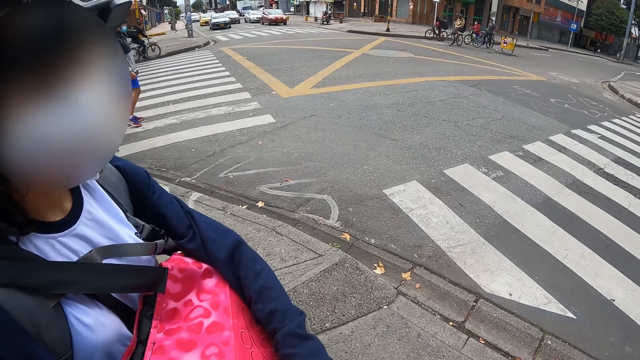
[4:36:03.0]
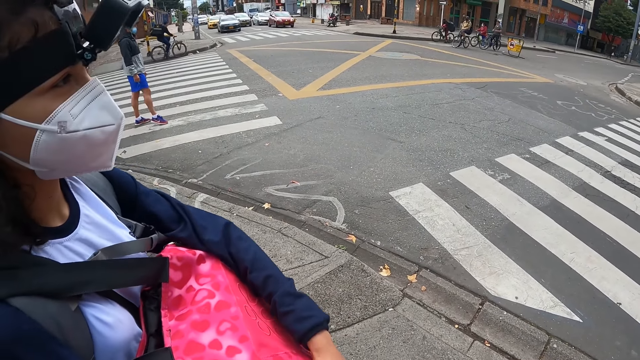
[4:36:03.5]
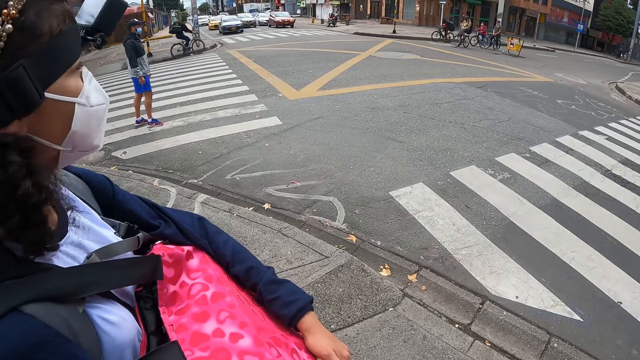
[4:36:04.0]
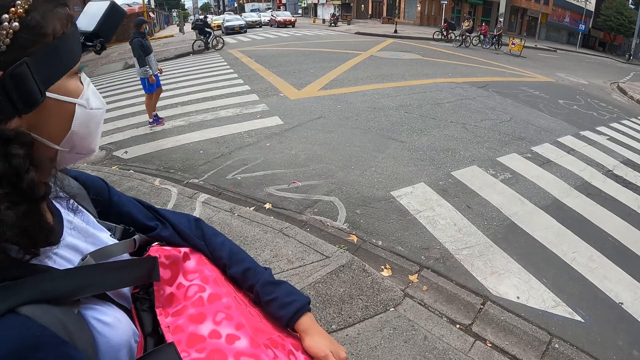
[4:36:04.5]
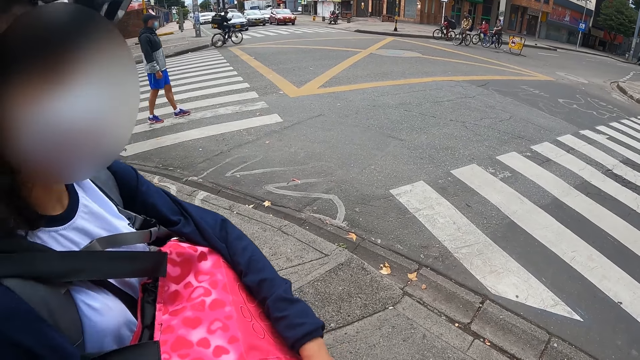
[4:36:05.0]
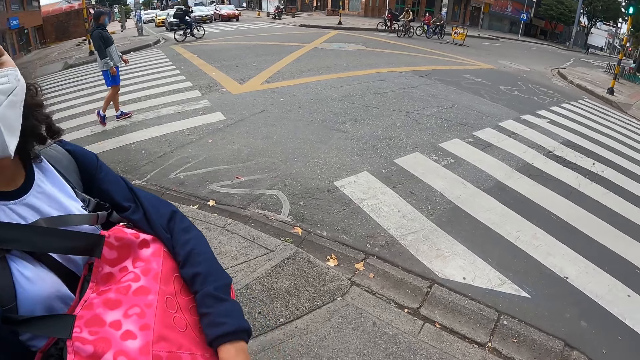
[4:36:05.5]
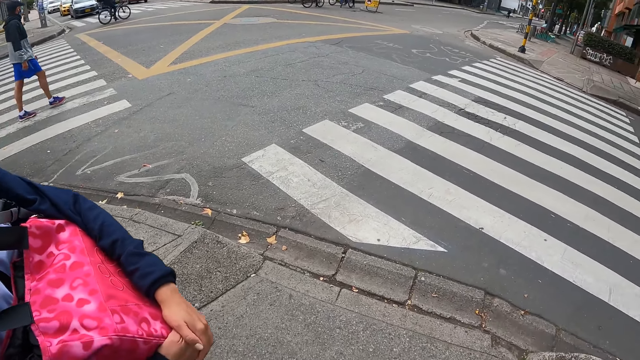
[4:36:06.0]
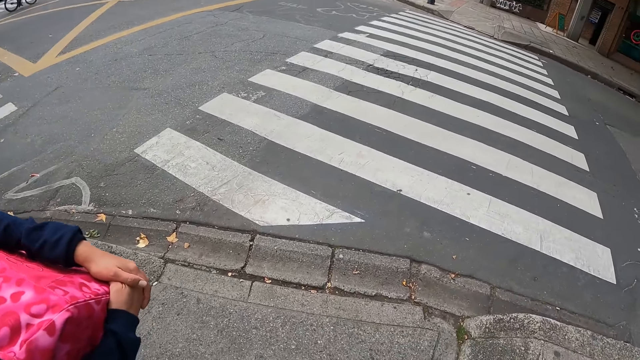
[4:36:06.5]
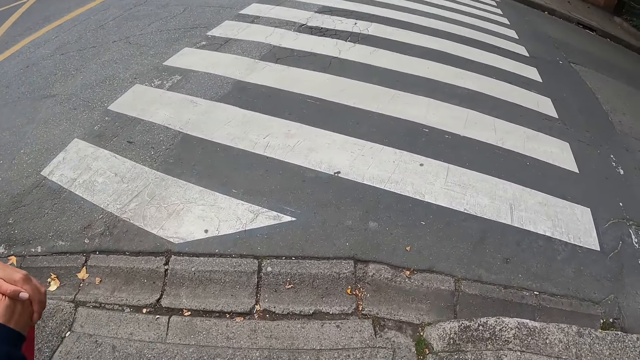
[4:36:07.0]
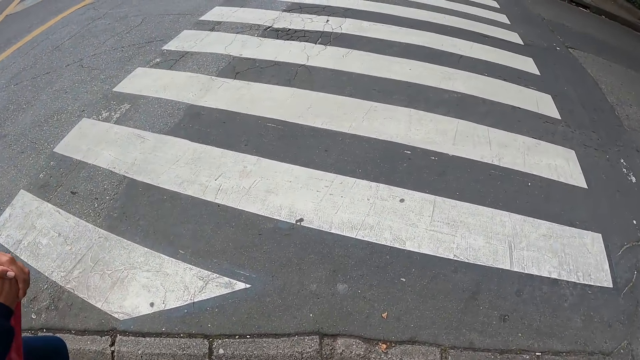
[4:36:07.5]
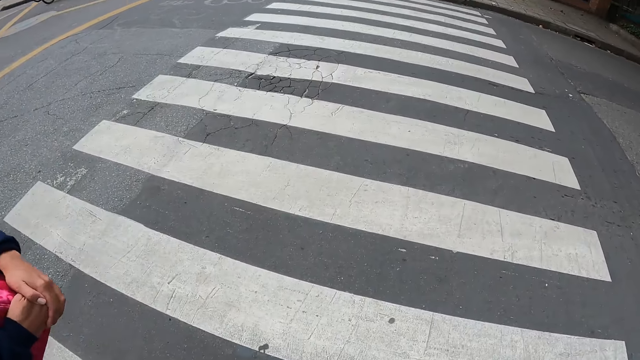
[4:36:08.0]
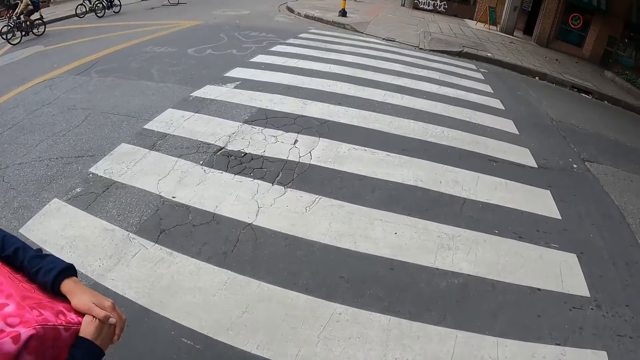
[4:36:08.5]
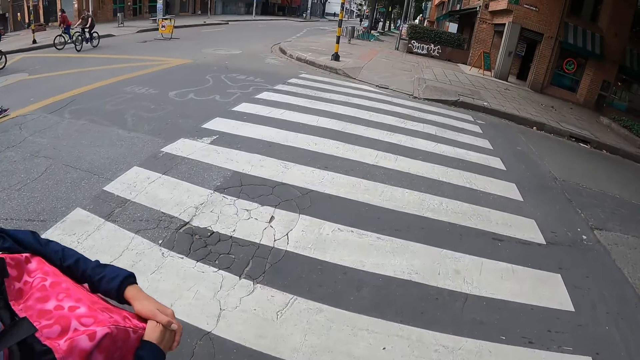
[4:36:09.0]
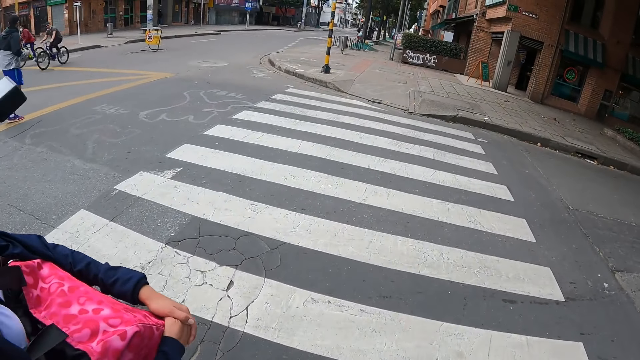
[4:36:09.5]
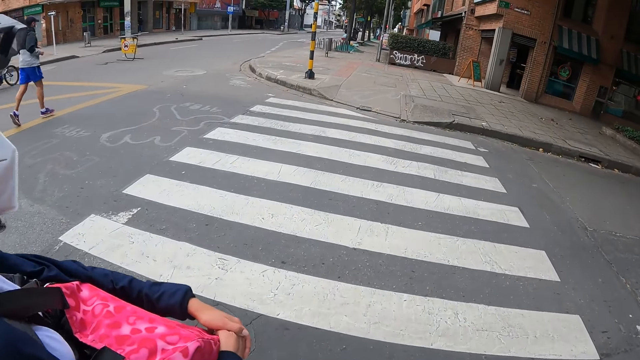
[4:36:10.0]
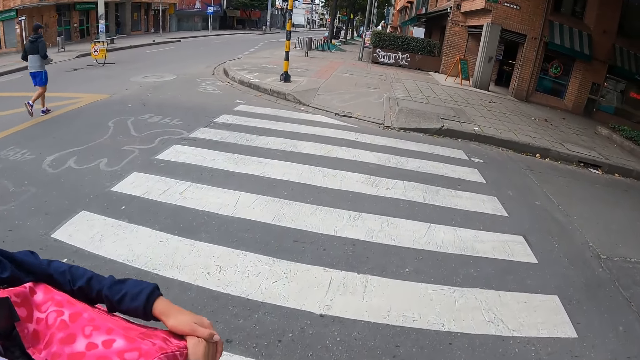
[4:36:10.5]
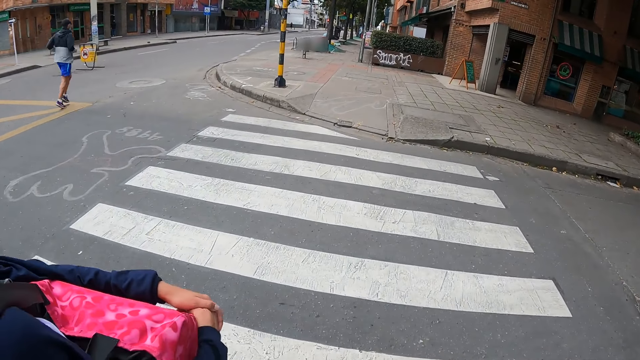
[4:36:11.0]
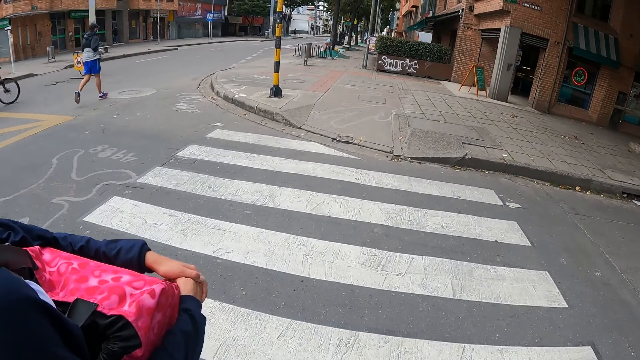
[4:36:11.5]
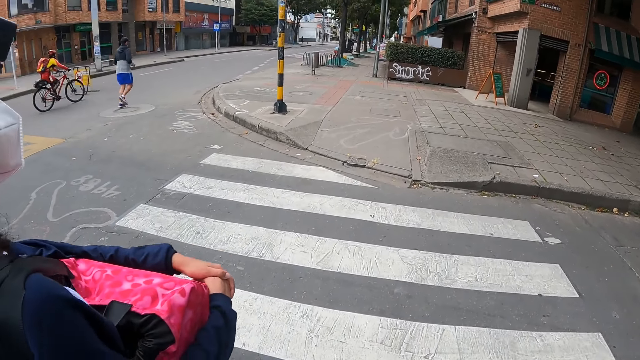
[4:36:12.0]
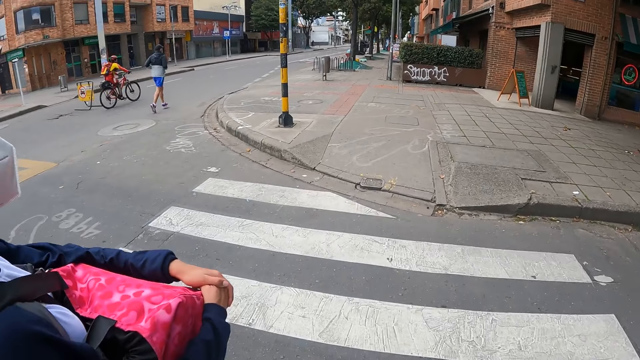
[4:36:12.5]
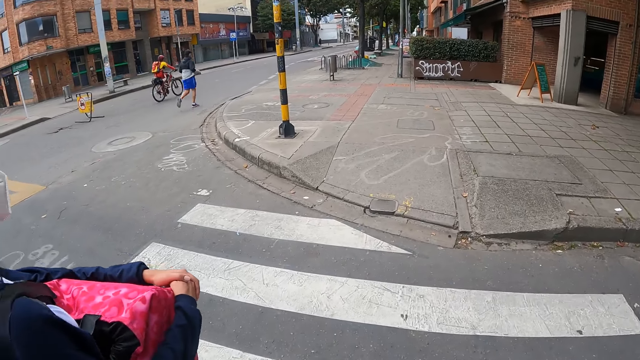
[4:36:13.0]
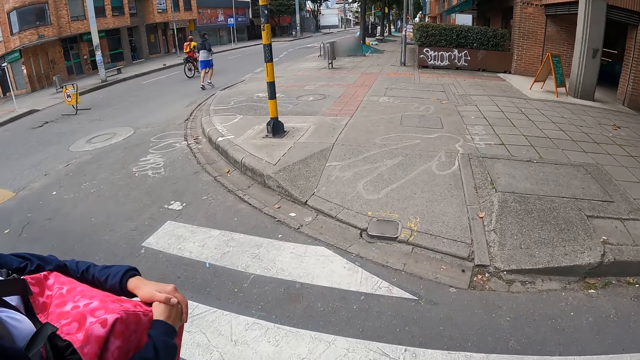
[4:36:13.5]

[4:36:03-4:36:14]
A man walks past the camera wearer. The camera wearer walks across the zebra crossing. The woman crosses the road. Several cyclists ride bicycles on the road past the camera wearer. The man jogs past the camera wearer.

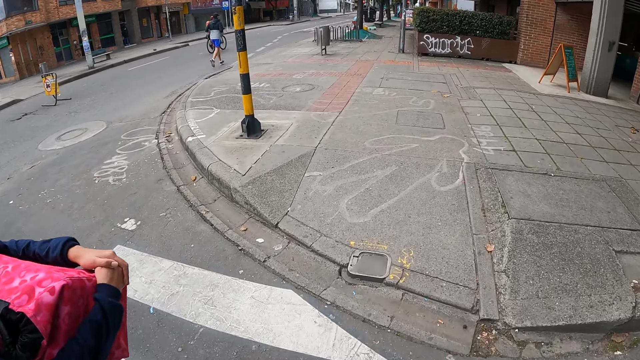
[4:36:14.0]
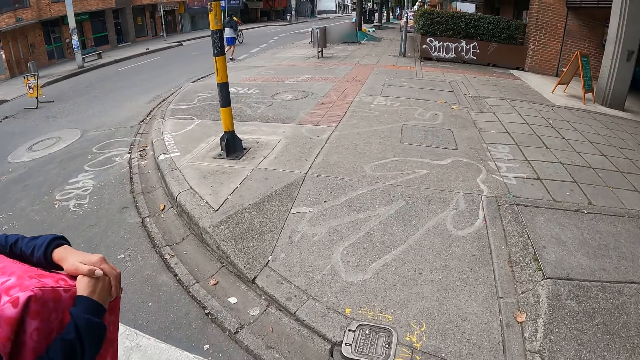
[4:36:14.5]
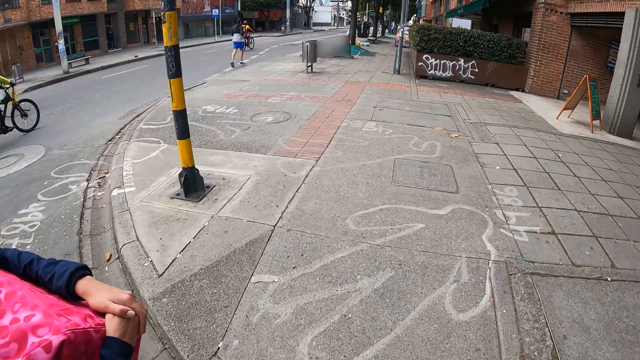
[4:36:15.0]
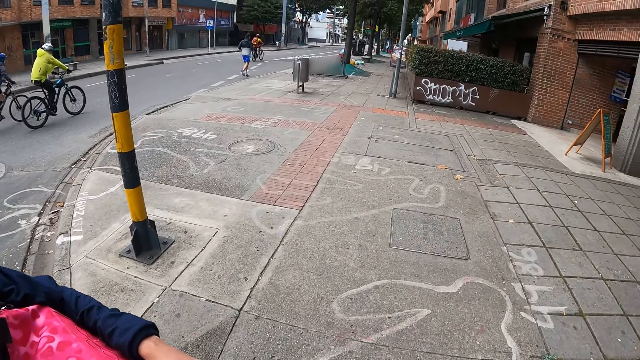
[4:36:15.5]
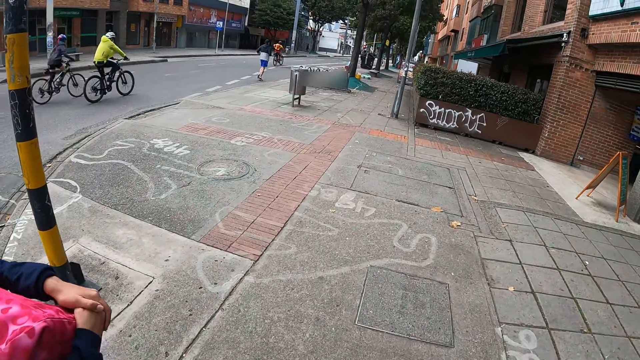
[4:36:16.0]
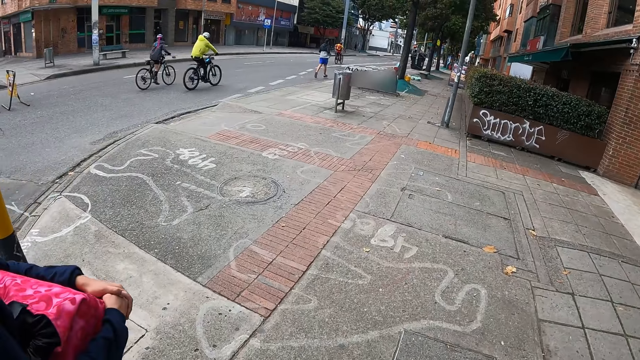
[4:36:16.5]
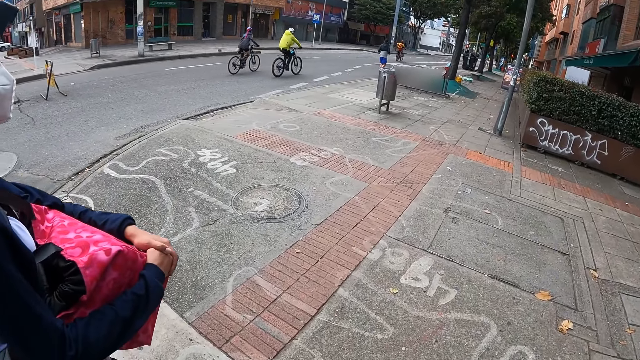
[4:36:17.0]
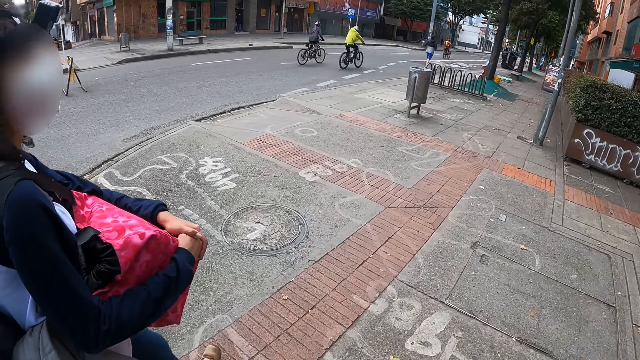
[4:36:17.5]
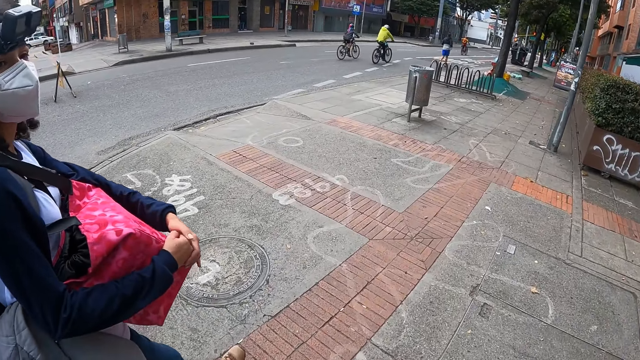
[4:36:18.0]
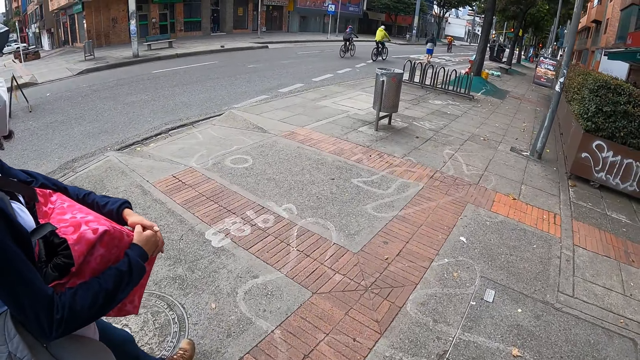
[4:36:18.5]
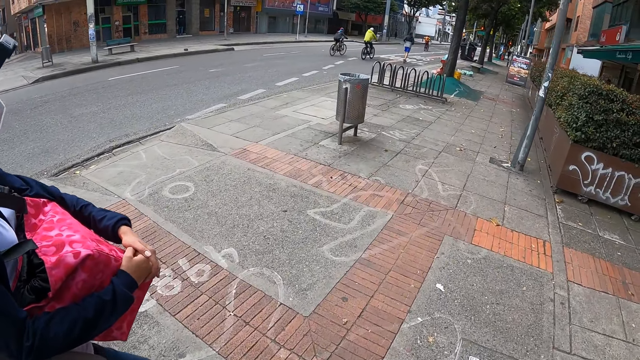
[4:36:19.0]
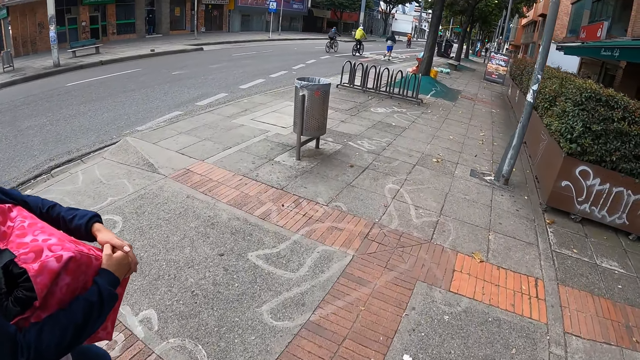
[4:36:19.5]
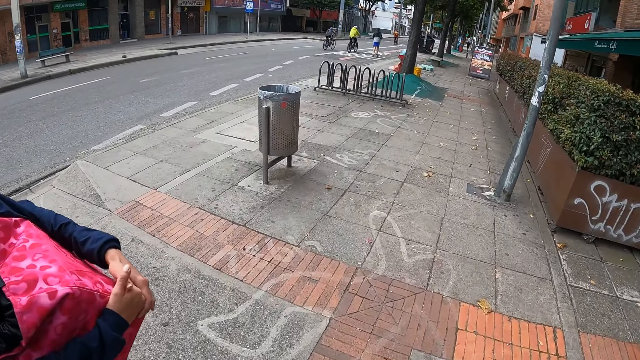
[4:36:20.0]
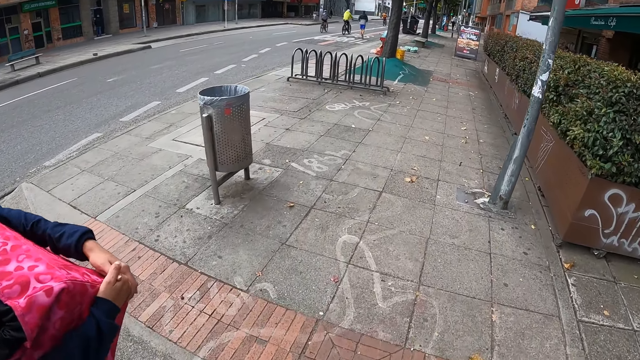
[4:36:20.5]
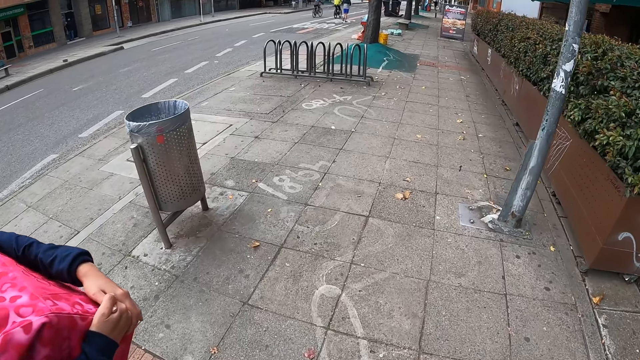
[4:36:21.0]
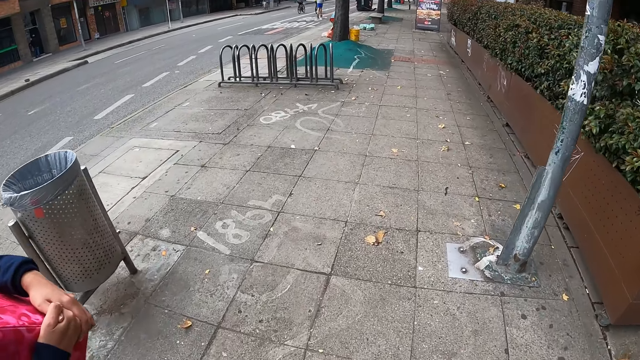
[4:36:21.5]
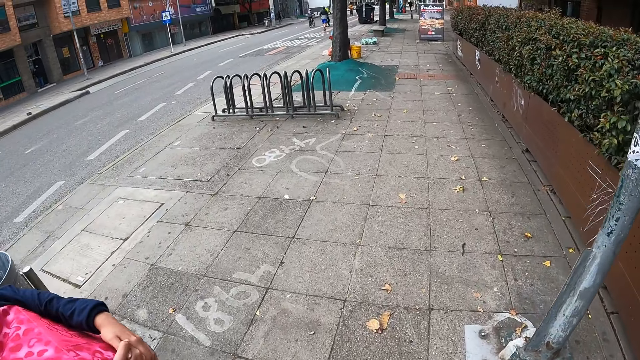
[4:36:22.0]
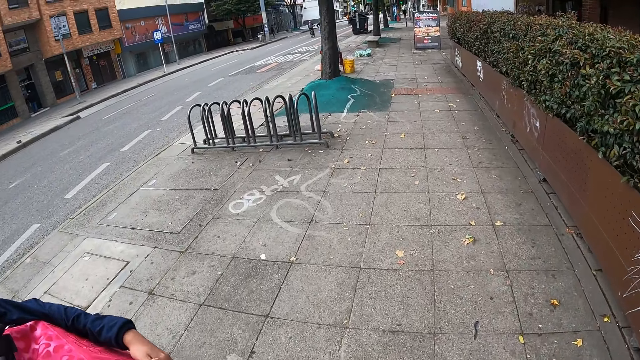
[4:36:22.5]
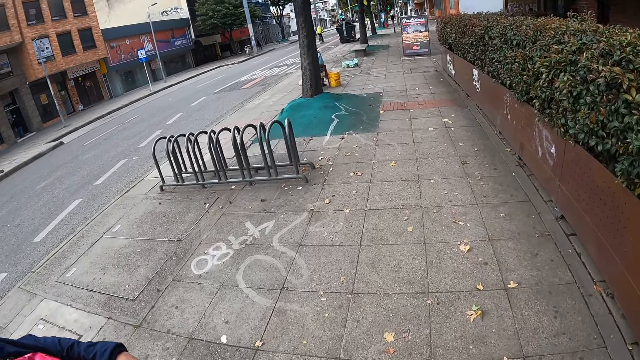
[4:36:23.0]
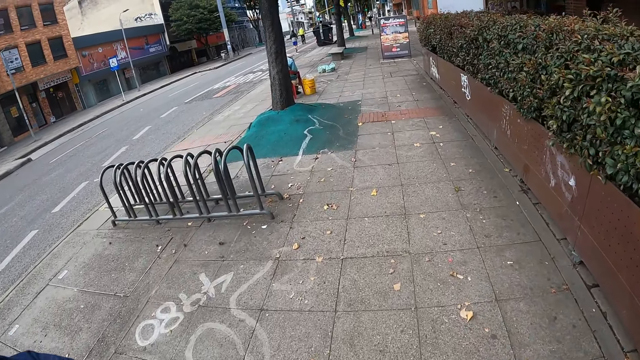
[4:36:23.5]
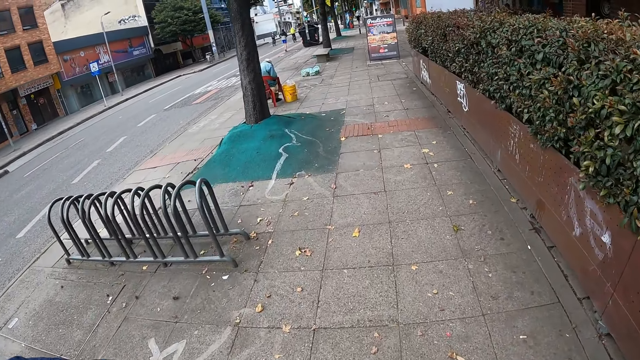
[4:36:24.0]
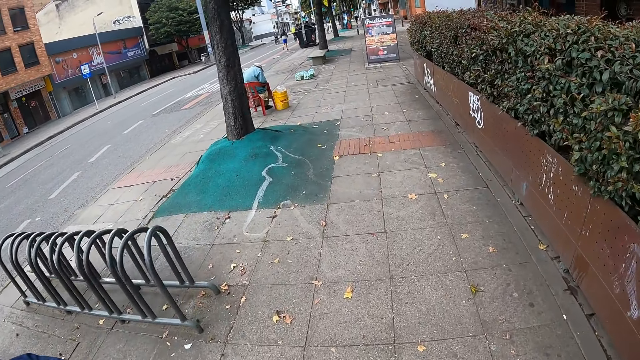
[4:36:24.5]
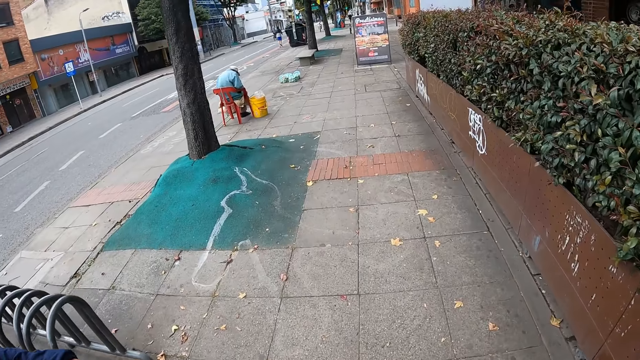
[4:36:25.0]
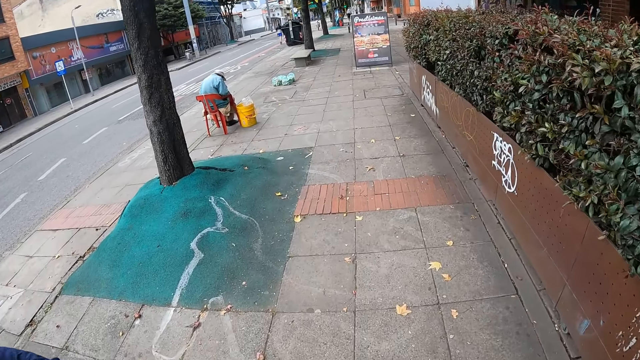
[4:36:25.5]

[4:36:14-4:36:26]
The camera wearer walks on the road pavement. They walk on the road. The woman walks on the road.
